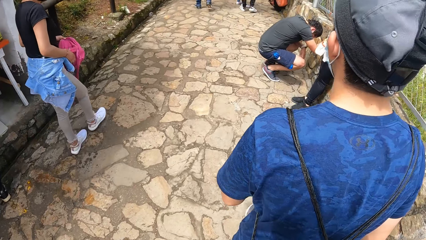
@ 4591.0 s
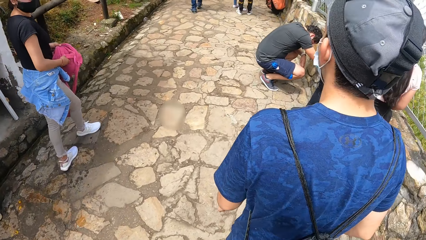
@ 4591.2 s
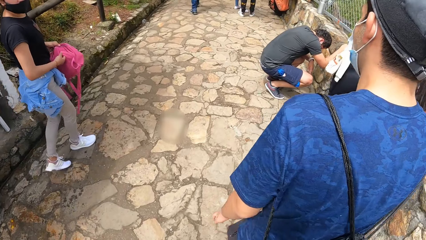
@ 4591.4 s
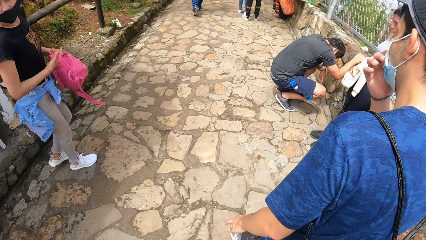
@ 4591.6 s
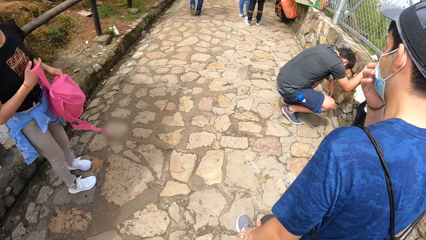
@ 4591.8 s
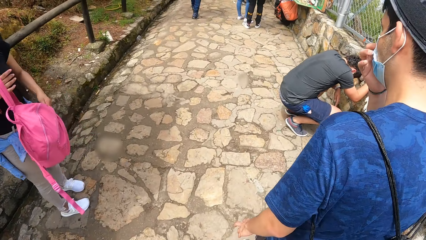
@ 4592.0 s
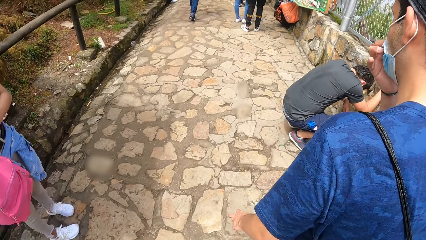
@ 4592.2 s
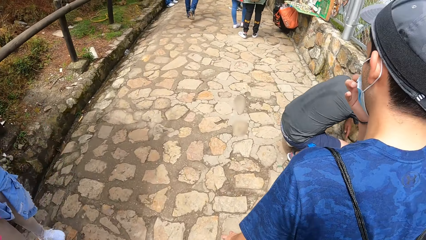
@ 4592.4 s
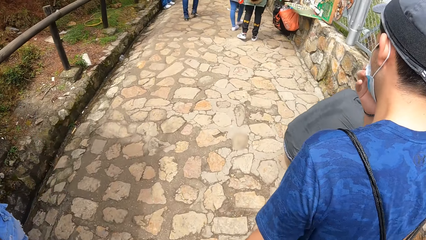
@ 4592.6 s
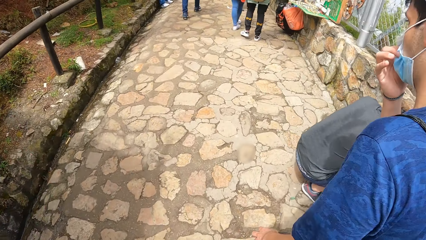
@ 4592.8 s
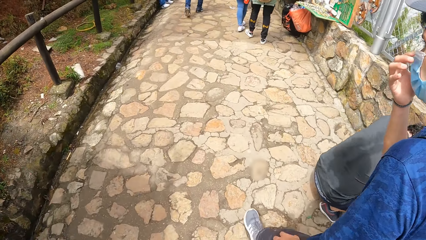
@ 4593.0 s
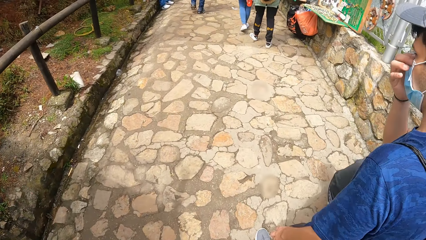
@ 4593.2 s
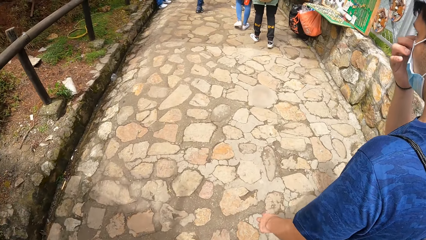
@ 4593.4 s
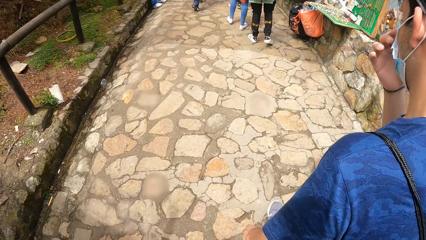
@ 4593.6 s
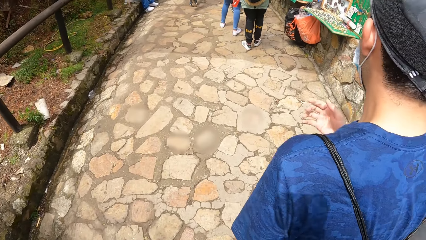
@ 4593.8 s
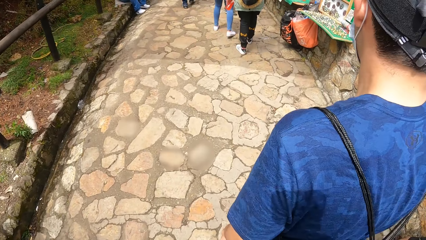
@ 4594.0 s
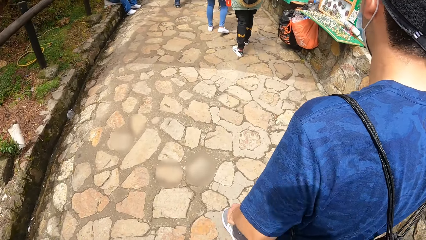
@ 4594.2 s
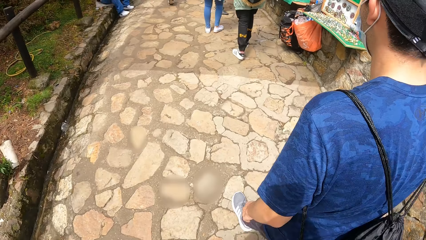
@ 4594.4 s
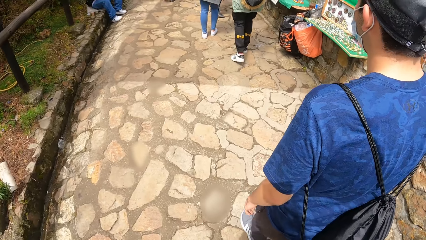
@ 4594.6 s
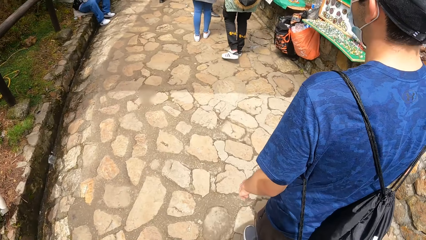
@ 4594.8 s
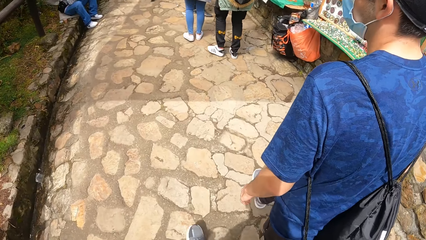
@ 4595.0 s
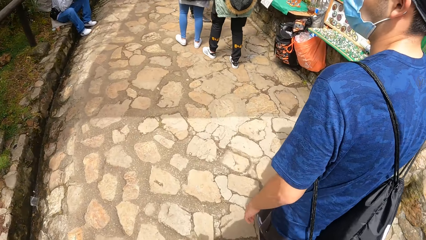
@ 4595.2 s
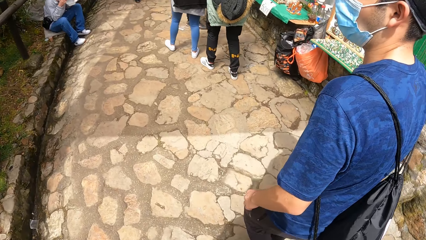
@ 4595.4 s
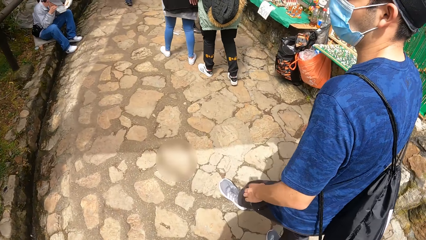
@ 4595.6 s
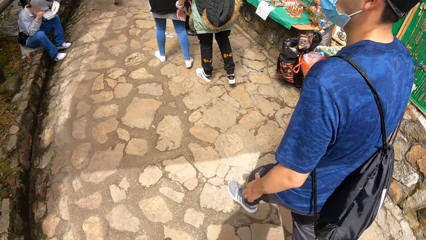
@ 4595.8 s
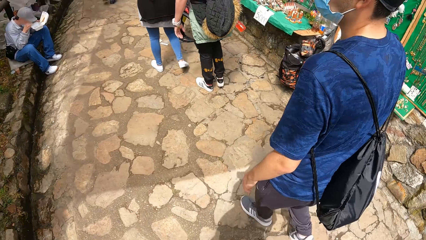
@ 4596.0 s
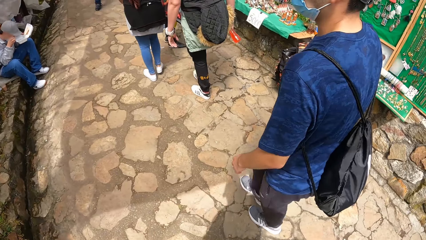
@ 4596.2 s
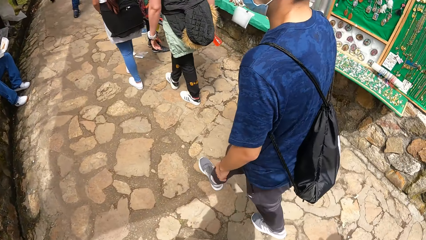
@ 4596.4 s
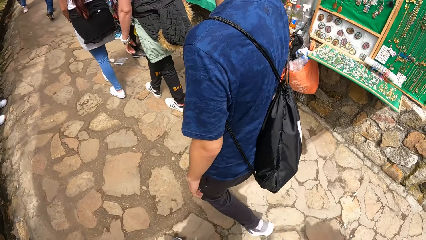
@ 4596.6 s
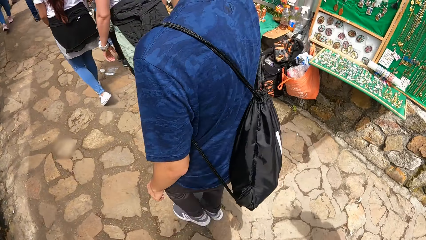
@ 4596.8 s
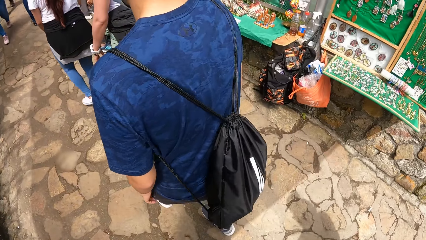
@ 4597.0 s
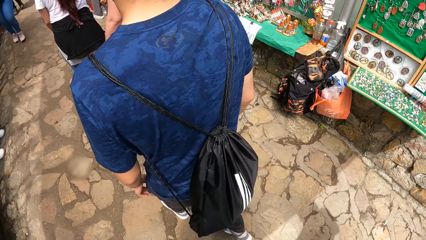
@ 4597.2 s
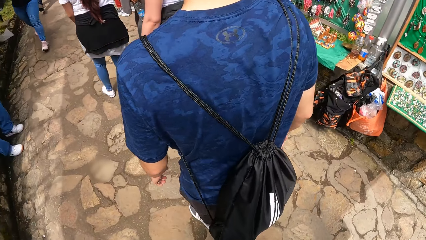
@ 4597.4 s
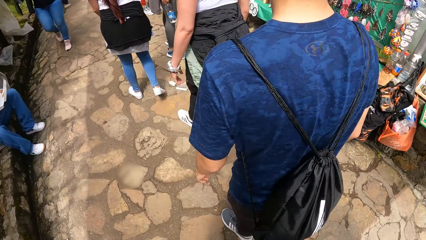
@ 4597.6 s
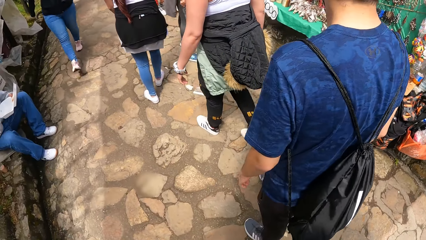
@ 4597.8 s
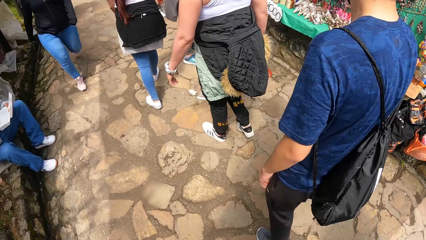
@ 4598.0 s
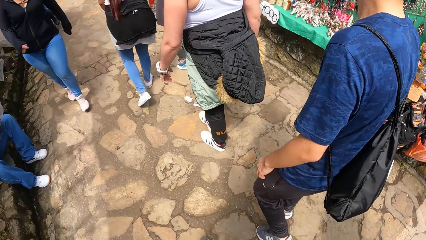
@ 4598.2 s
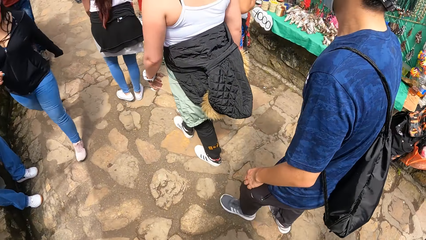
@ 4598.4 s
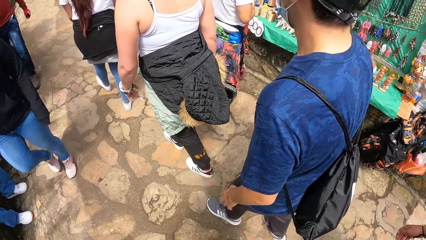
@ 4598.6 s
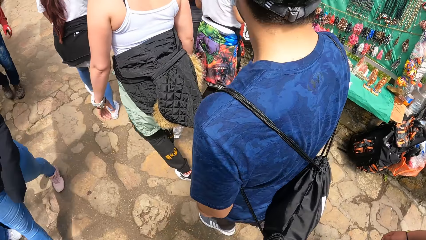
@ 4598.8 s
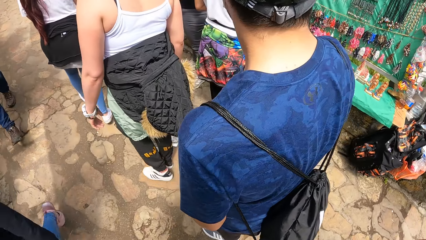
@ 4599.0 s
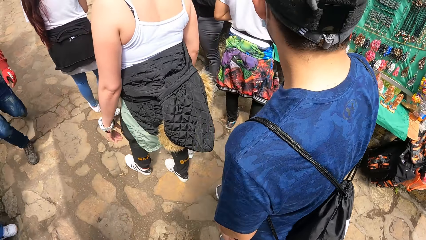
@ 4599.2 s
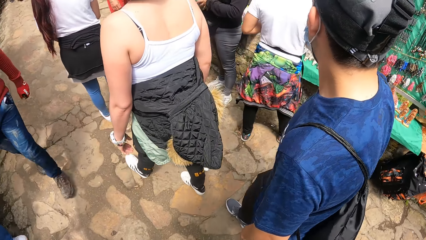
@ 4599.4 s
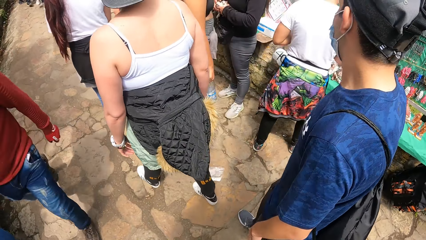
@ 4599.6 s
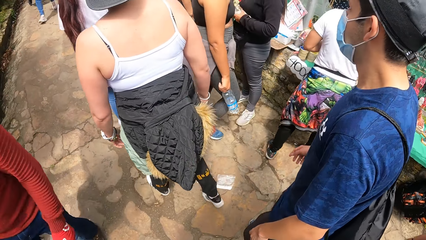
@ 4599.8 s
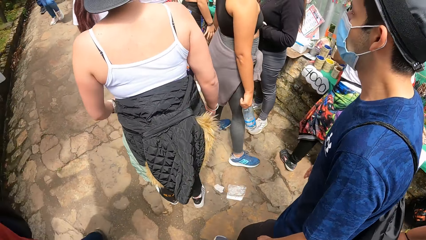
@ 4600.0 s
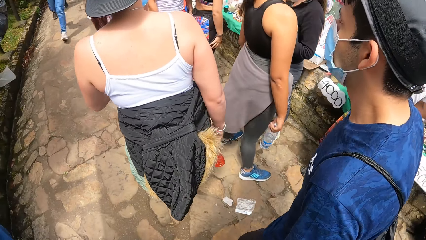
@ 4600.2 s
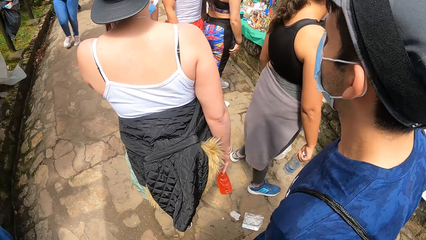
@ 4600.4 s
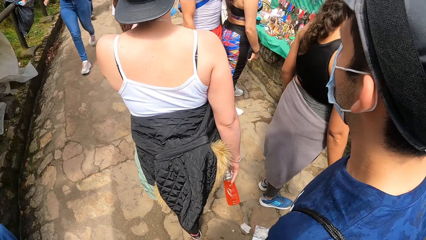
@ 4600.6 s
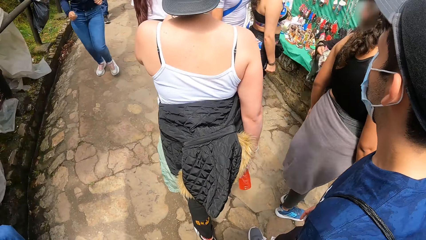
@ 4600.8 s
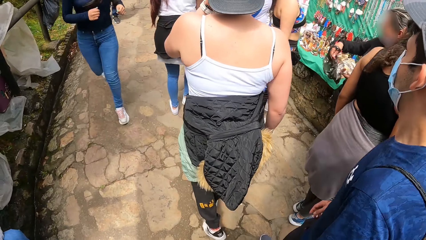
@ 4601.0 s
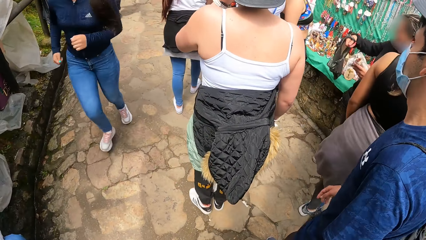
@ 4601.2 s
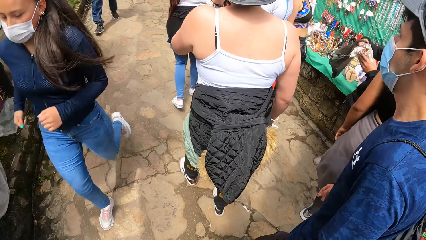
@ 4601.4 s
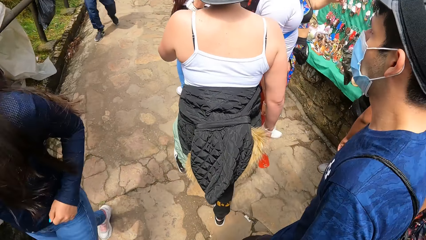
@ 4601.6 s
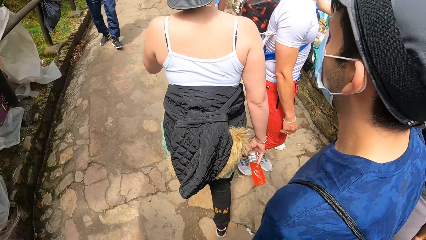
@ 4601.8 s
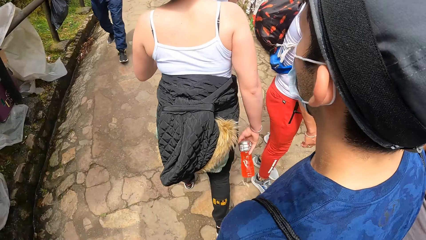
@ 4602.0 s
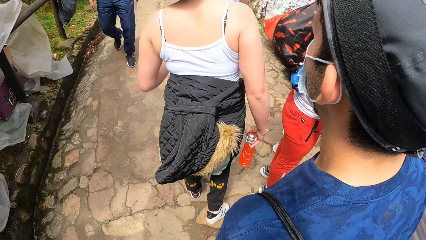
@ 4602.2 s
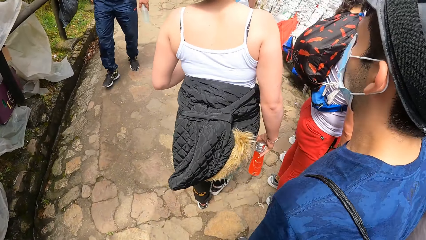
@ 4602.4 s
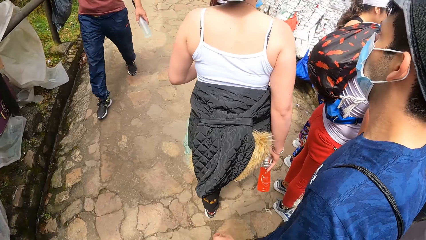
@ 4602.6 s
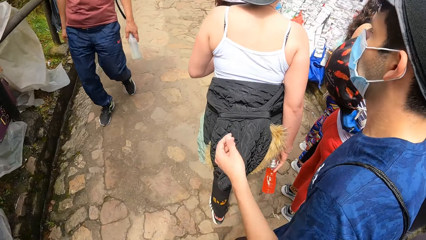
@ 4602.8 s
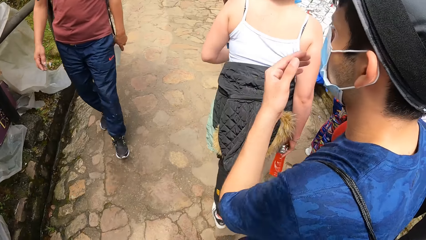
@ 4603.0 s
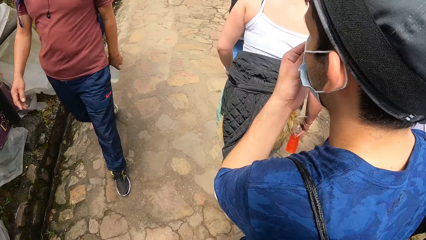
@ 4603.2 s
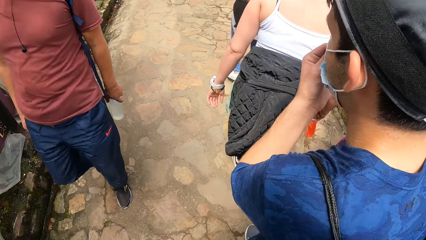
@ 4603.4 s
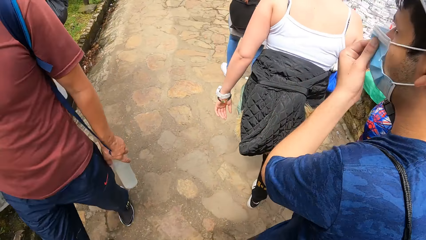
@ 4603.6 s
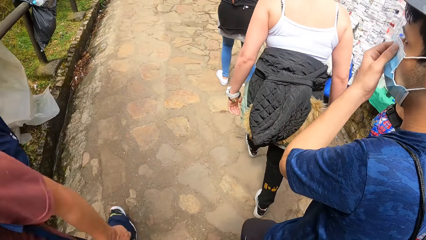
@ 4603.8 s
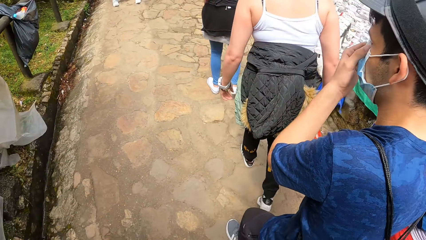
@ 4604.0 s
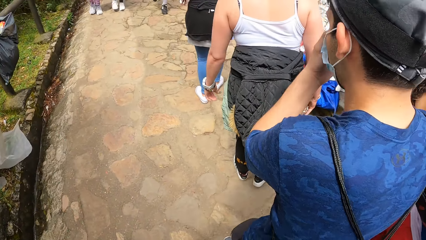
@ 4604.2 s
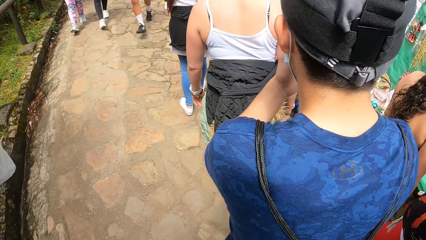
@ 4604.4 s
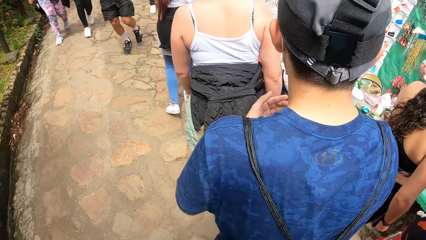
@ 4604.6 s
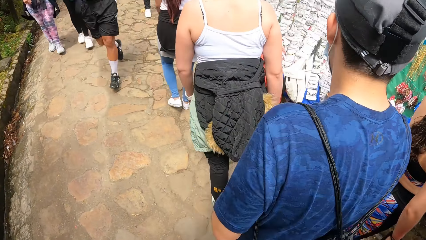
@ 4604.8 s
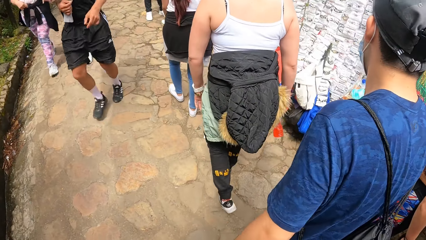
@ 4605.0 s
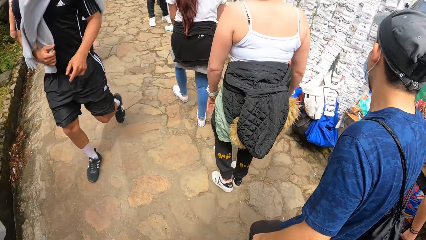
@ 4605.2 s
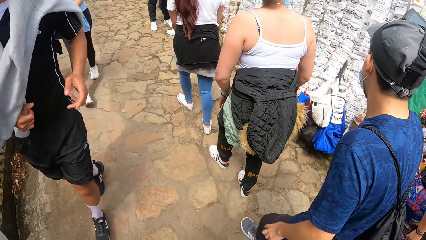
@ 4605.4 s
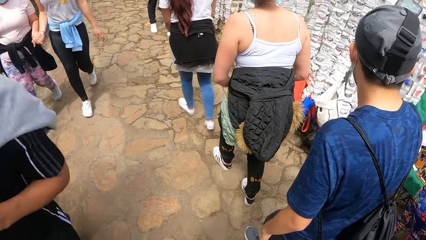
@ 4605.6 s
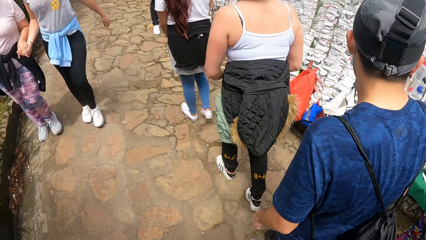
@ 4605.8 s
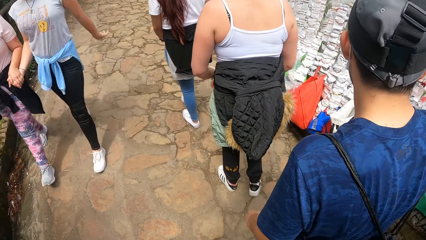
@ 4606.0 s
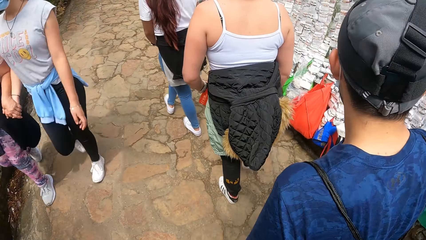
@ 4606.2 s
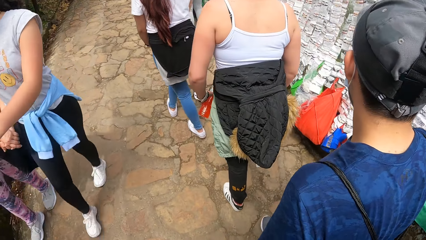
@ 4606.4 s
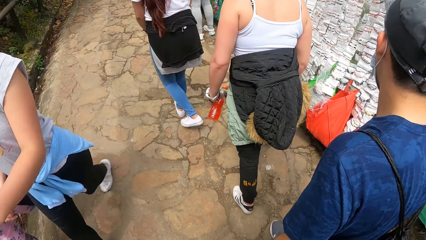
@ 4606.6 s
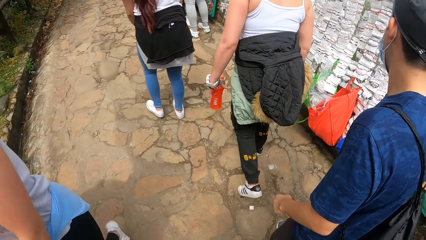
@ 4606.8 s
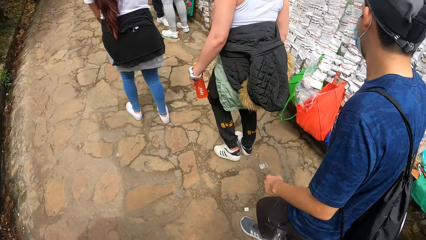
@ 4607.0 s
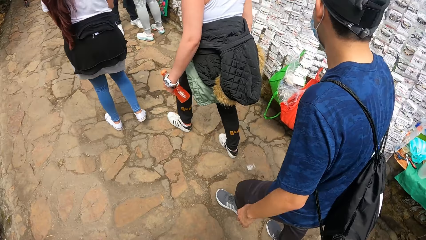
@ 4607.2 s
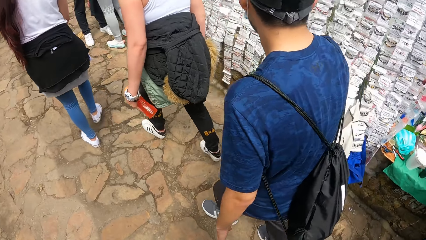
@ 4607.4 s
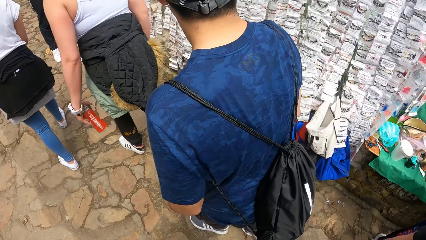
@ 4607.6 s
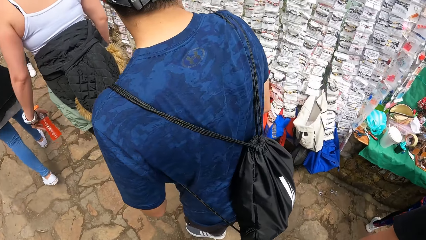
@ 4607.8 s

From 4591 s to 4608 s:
The man adjusts his facemask with his right hand. The man raises his left hand, adjusts his facemask with his left hand, and puts down his left hand.
